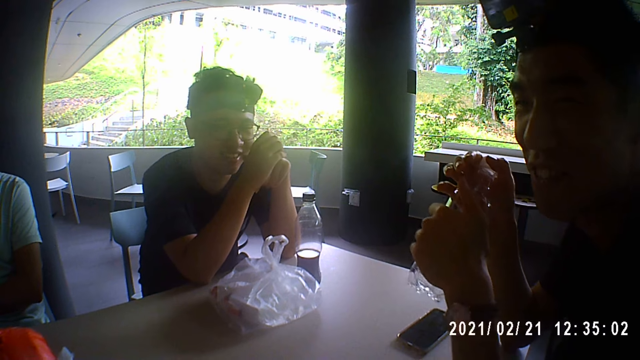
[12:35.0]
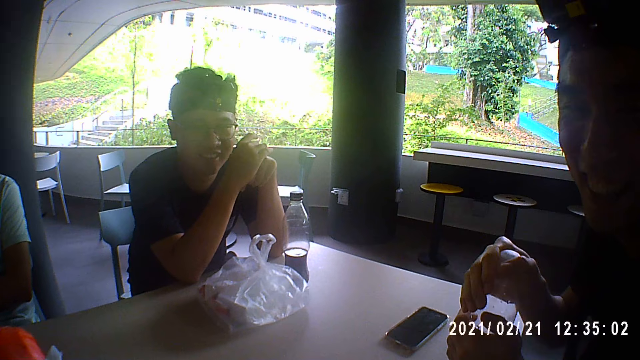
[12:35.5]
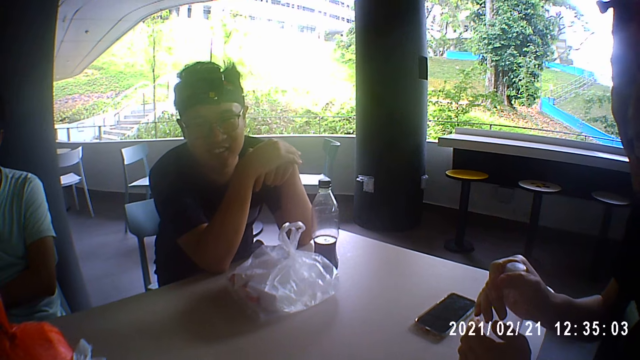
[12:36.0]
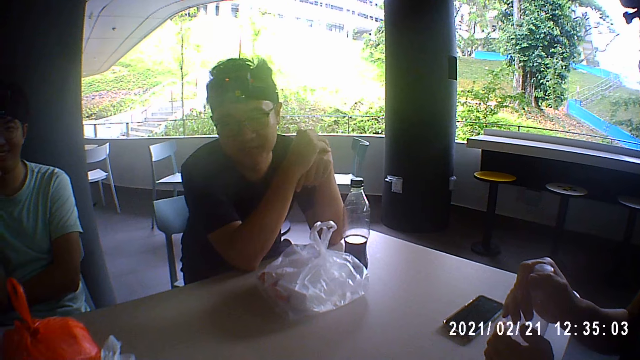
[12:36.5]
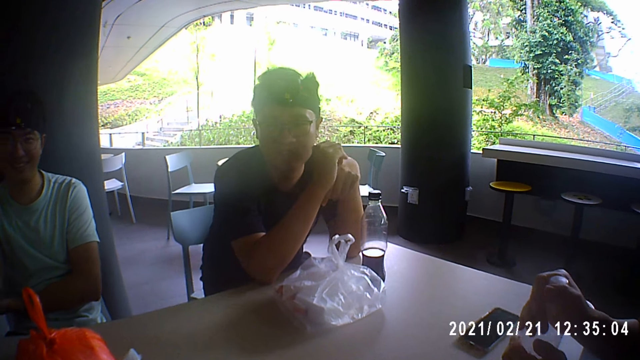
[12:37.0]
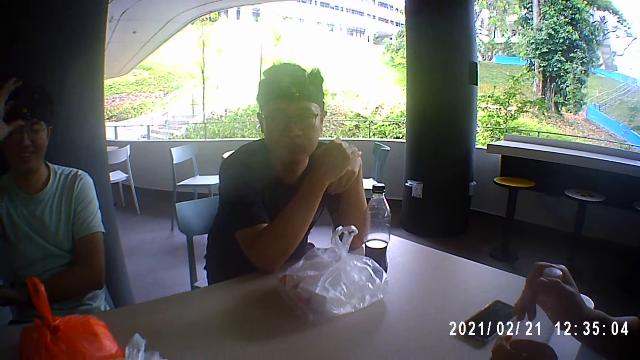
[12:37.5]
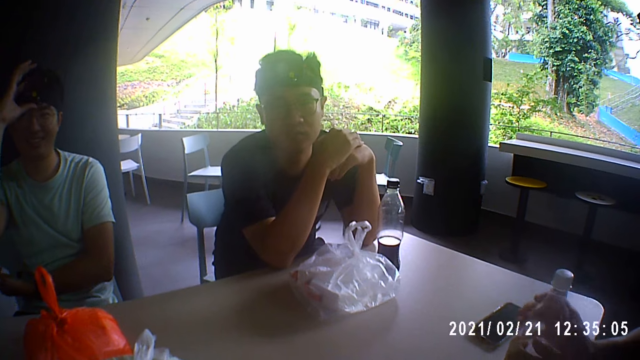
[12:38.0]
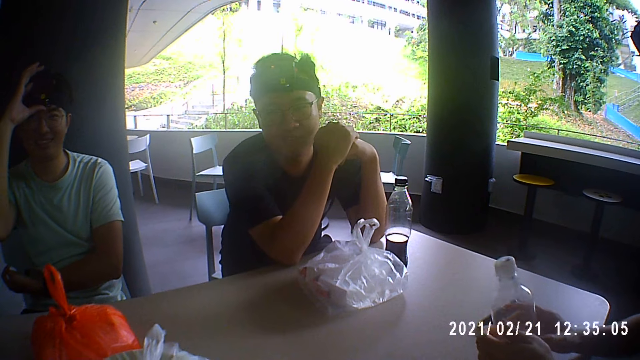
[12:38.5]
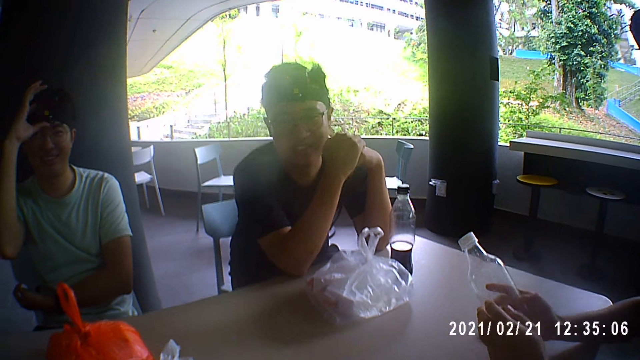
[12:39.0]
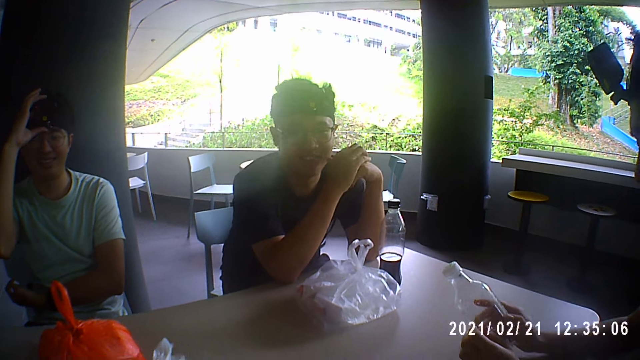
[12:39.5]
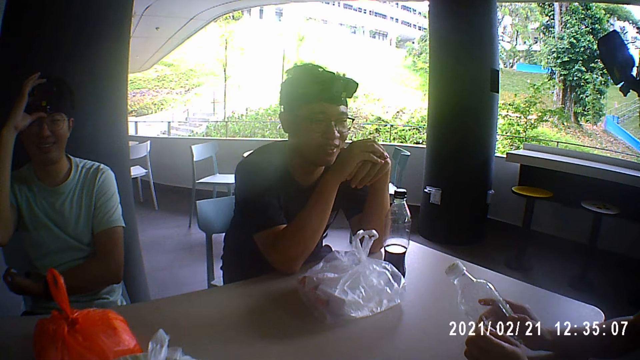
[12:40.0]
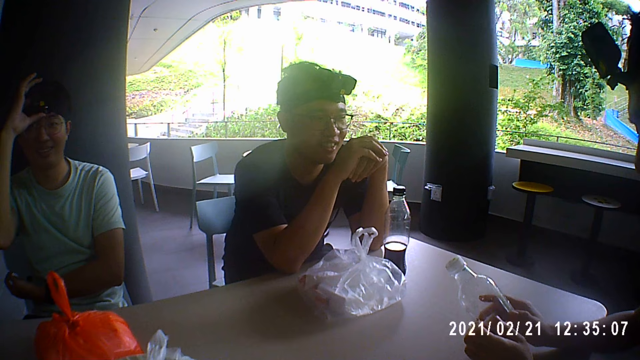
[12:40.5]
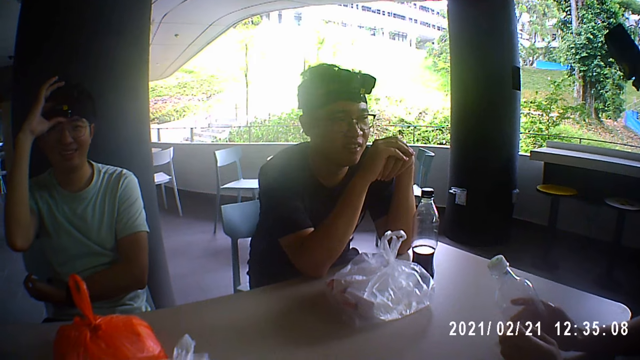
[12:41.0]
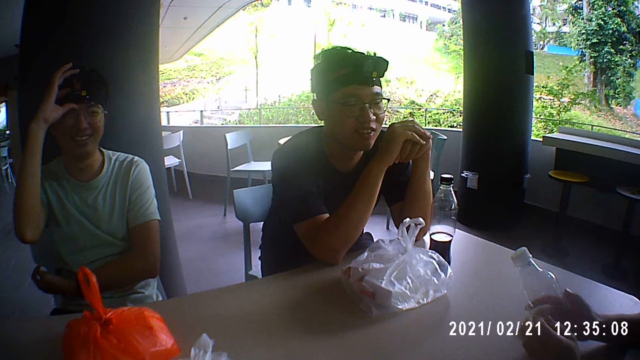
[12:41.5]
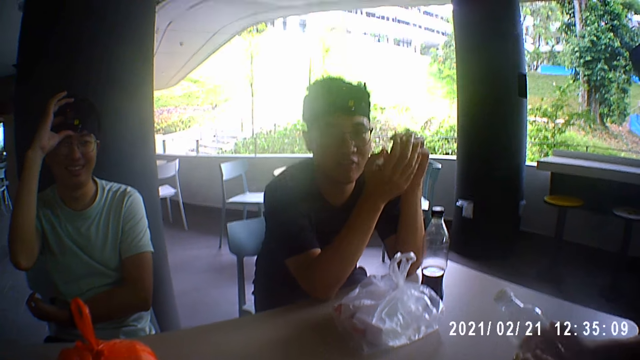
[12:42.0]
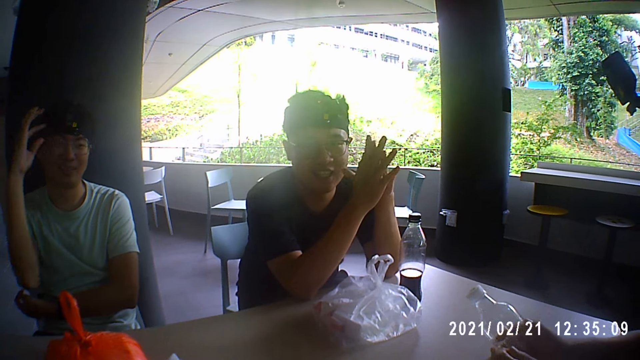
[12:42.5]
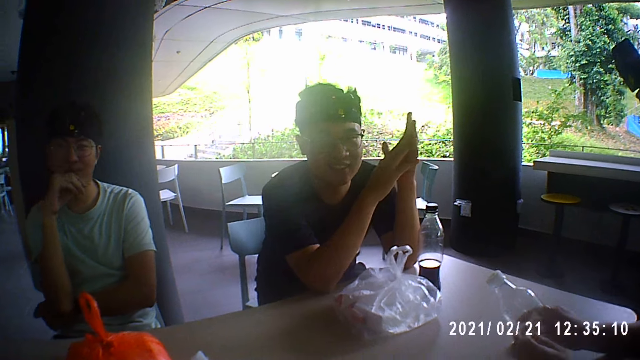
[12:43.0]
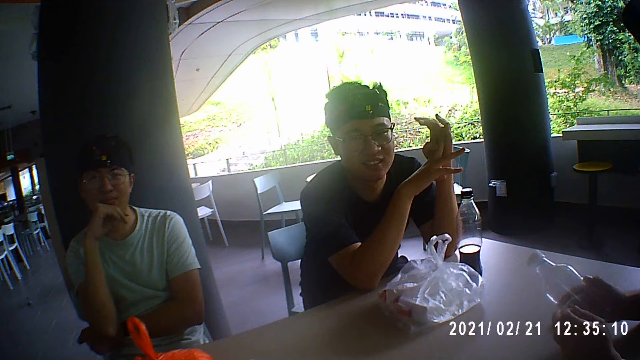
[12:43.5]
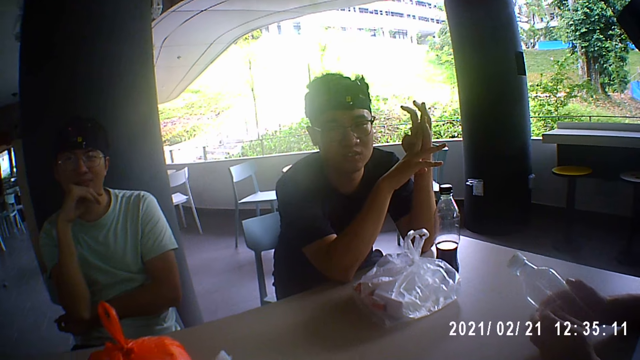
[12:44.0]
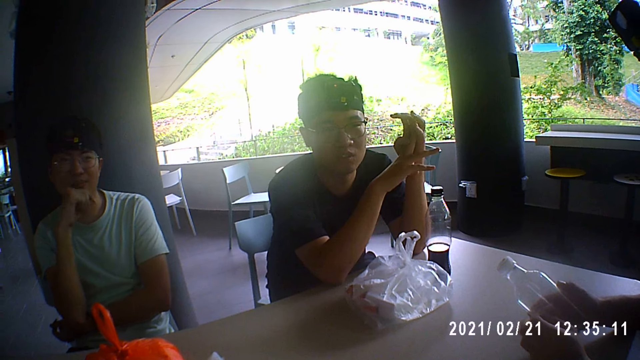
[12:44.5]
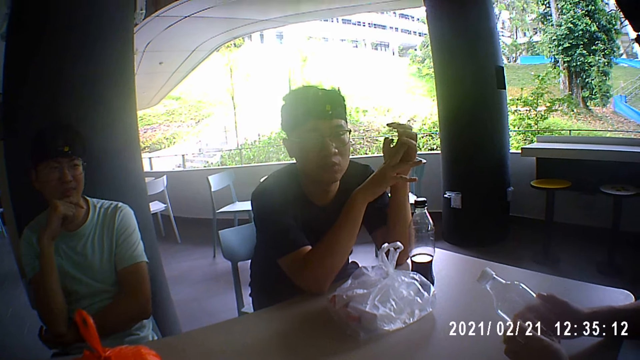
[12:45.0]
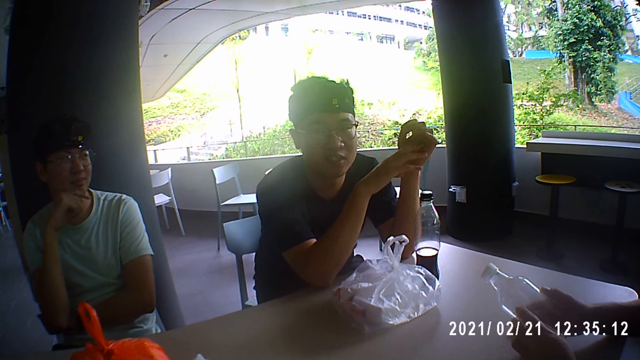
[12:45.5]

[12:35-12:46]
A man drops the bottle on the table with both hands. Another man adjusts the camera on his head with his right hand. The first man picks the bottle from the table with both hands. The camera wearer dialogues to a person. A third man interacts with a woman. The second man touches his jaw with his right hand.

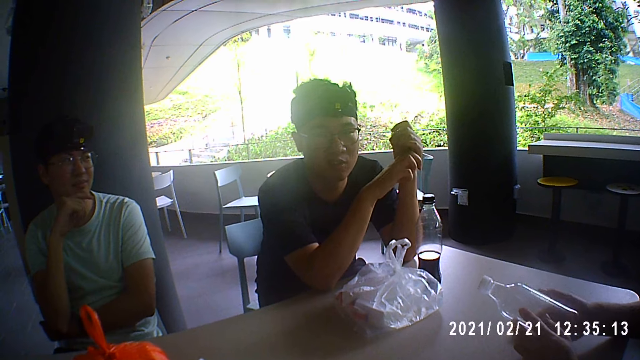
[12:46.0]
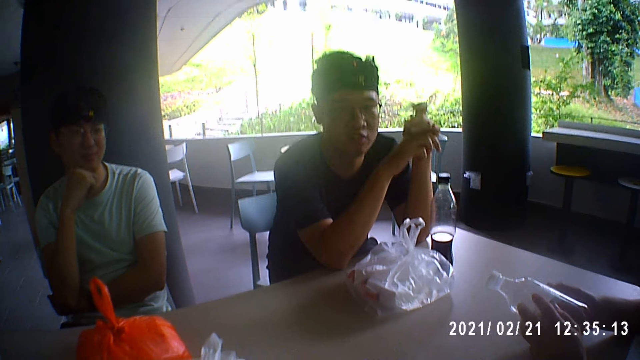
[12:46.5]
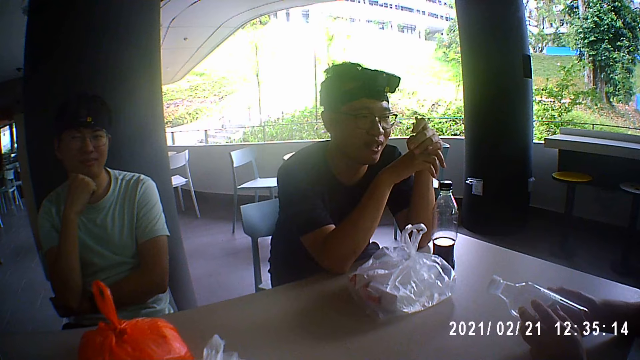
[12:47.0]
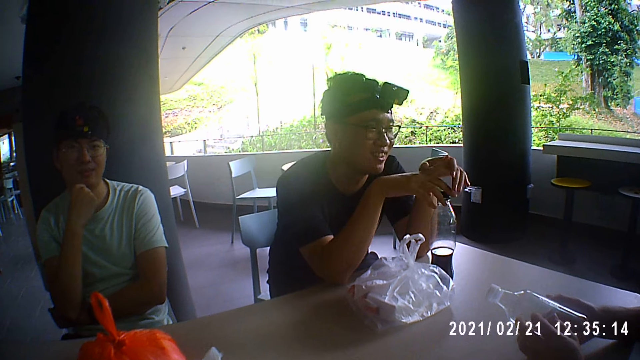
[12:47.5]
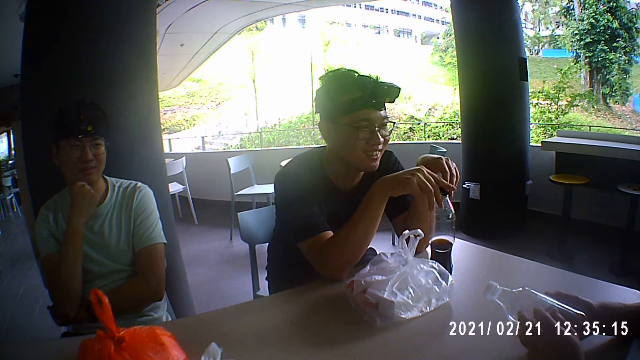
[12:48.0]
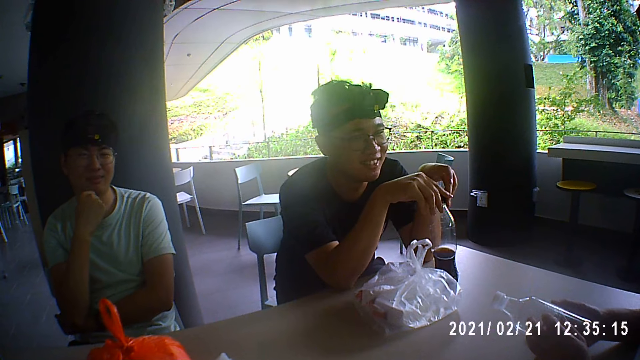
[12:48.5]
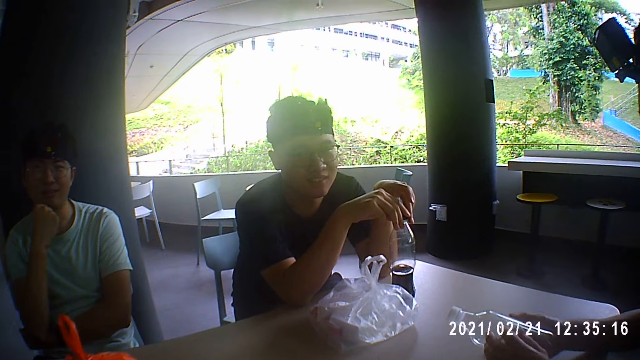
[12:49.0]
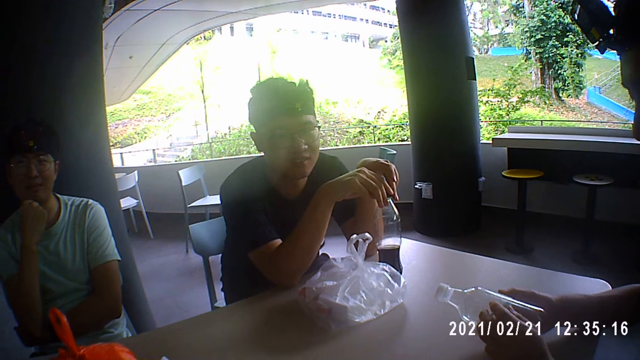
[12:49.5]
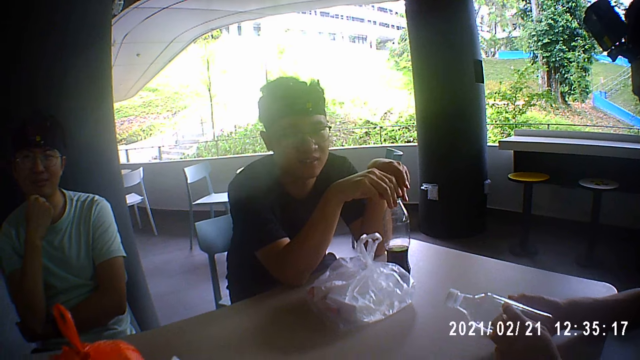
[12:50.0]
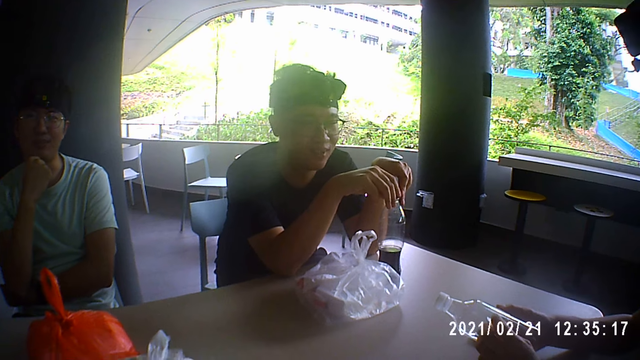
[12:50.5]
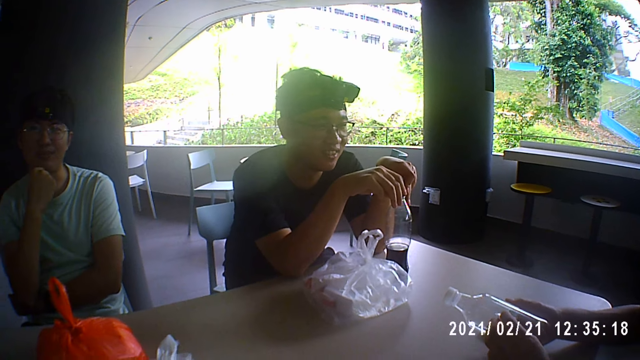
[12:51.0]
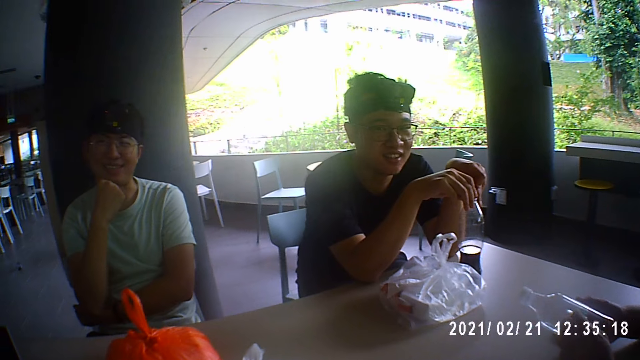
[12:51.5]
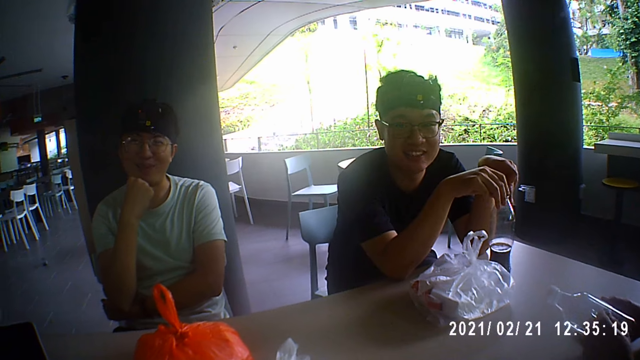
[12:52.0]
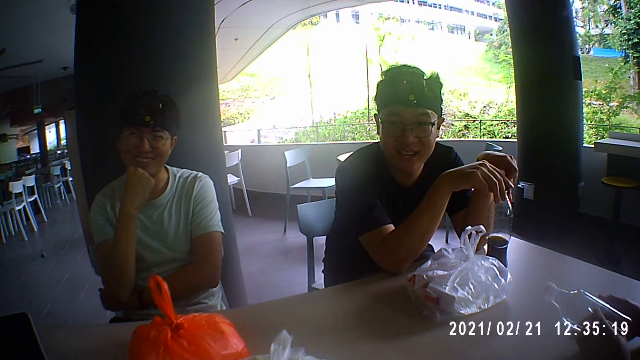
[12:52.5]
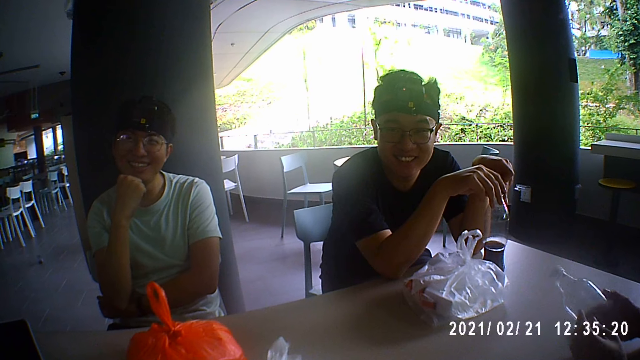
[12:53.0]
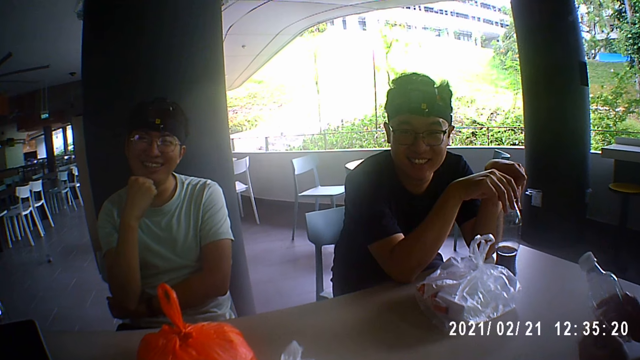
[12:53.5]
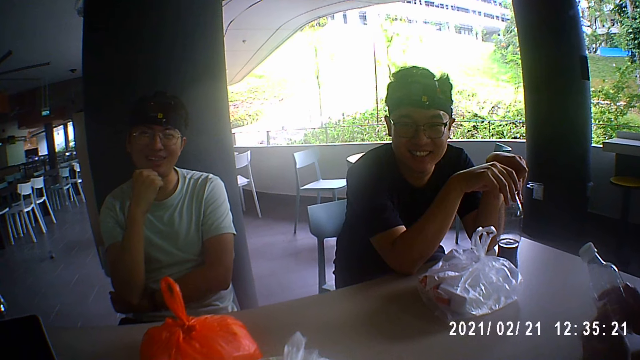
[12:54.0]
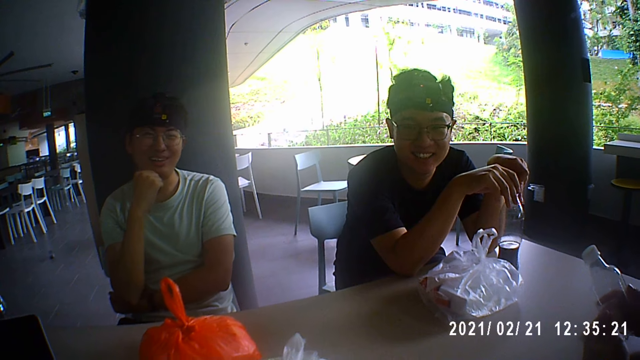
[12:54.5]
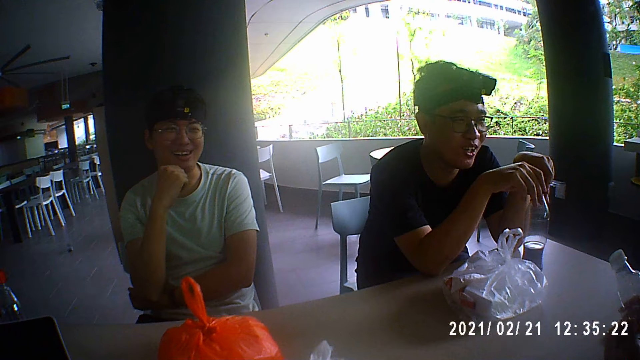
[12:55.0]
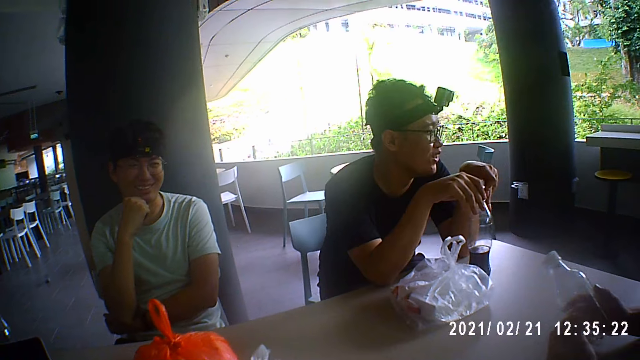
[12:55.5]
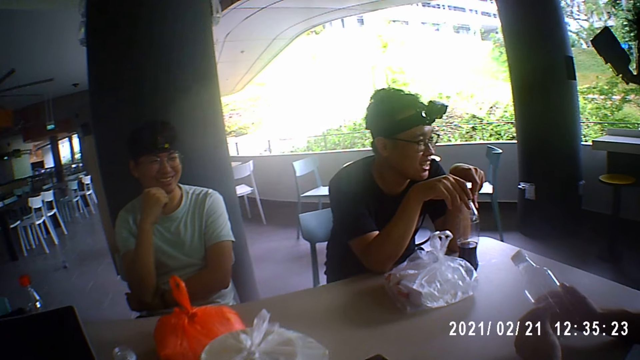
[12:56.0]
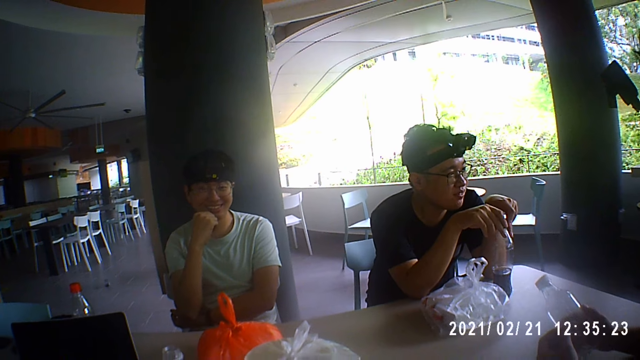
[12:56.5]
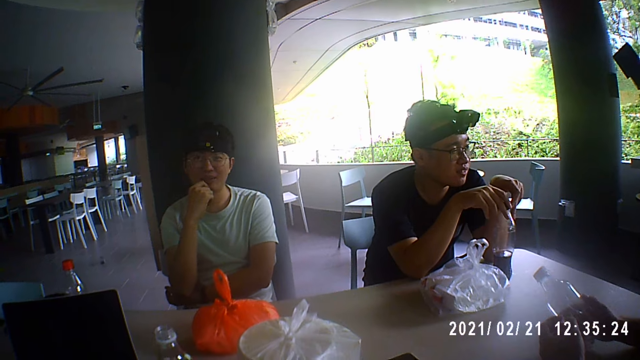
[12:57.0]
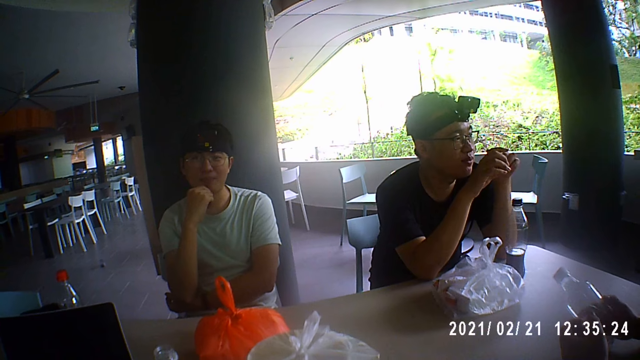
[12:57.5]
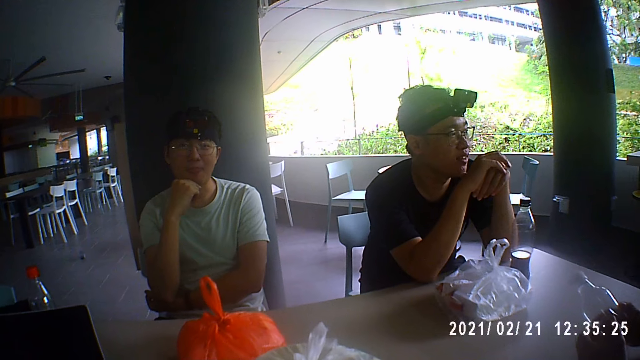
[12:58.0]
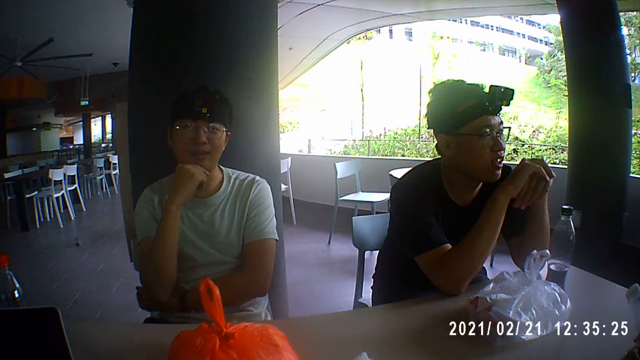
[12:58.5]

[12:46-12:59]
A man touches the bottle on the table with both hands. Another man interacts with a woman. The first man interacts with the camera wearer. The first man puts both hands together. The camera wearer dialogues to a person.
